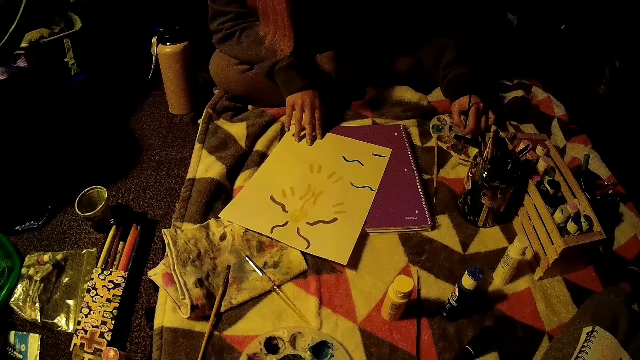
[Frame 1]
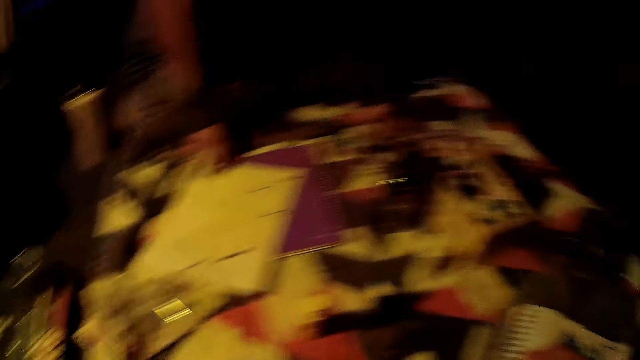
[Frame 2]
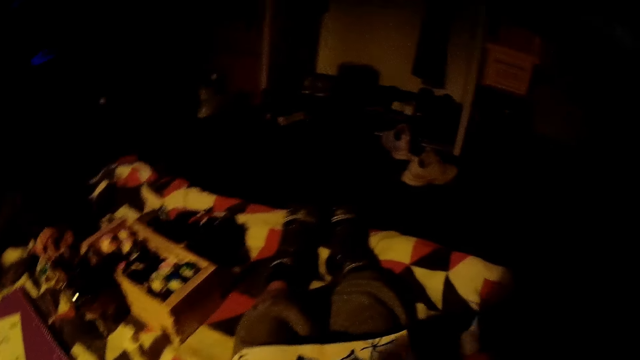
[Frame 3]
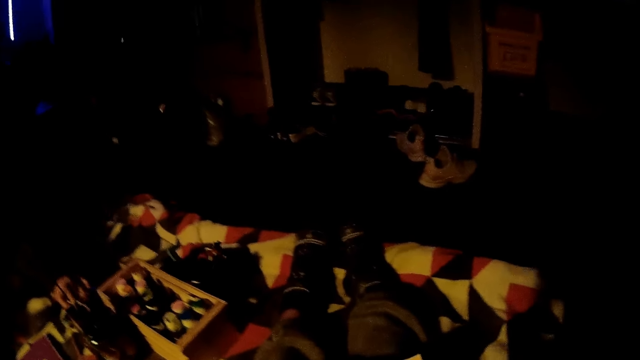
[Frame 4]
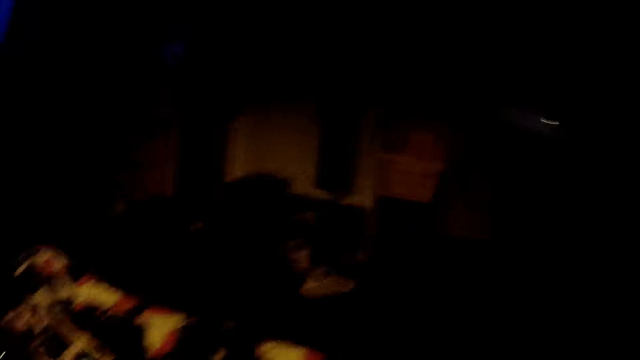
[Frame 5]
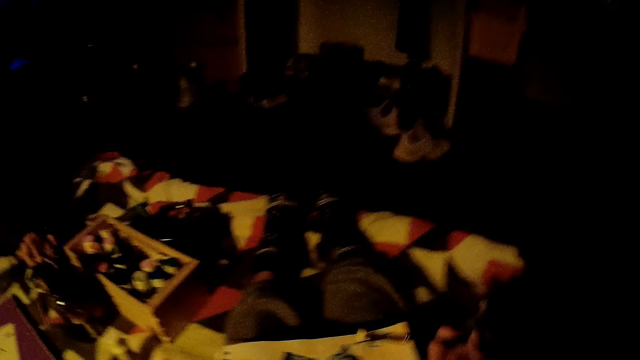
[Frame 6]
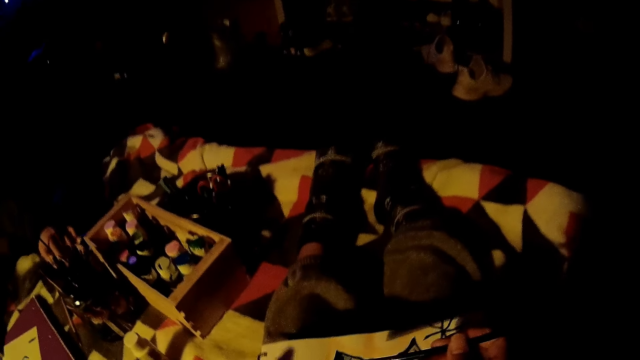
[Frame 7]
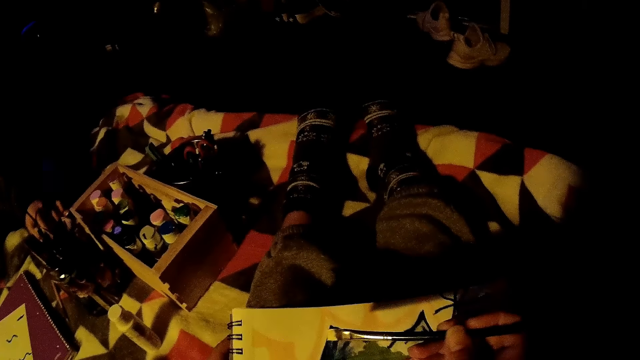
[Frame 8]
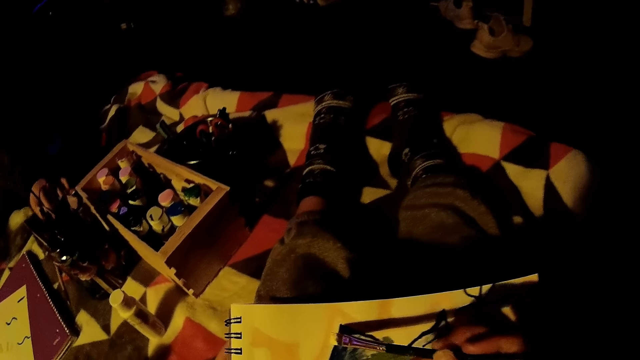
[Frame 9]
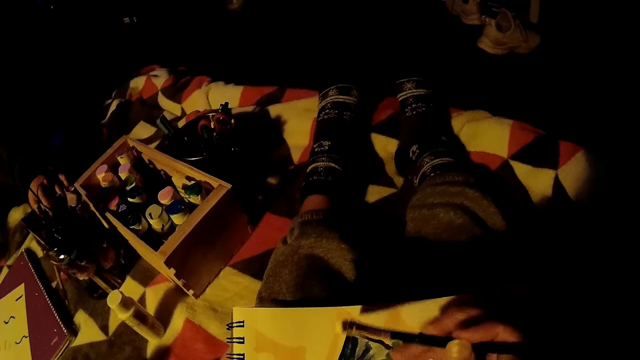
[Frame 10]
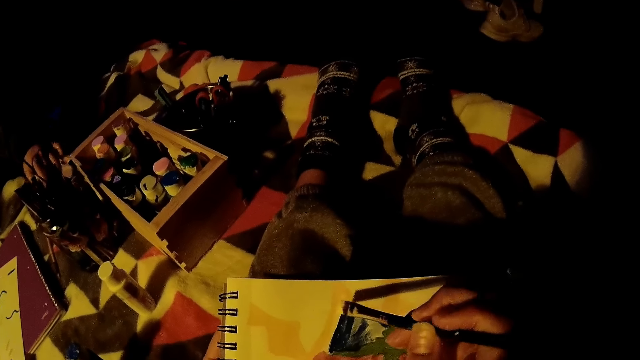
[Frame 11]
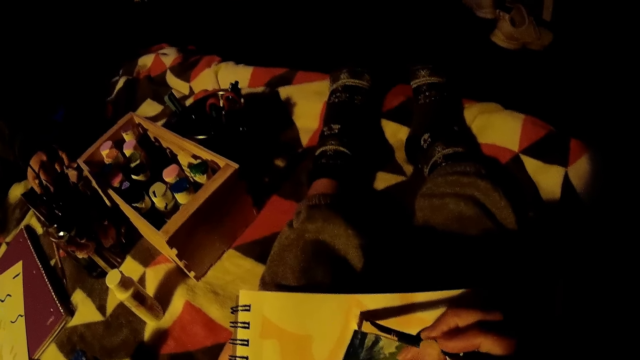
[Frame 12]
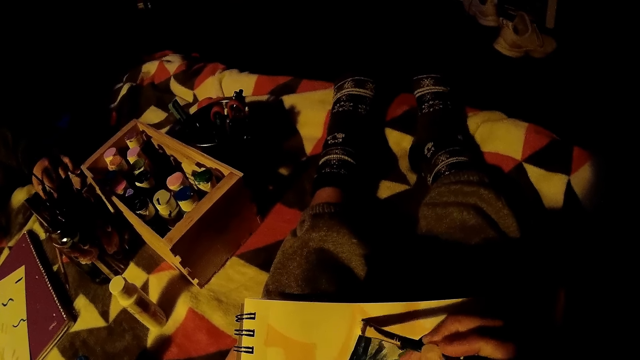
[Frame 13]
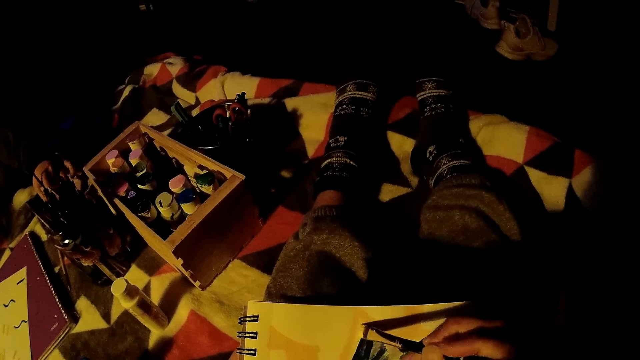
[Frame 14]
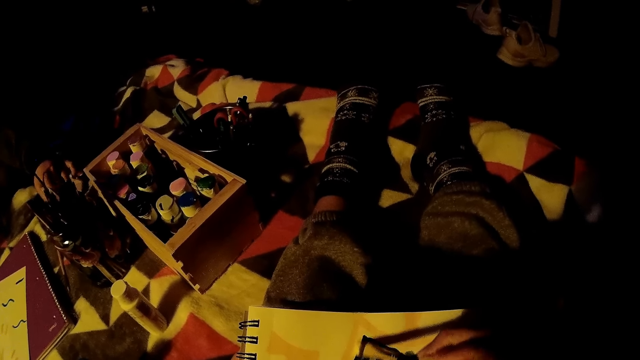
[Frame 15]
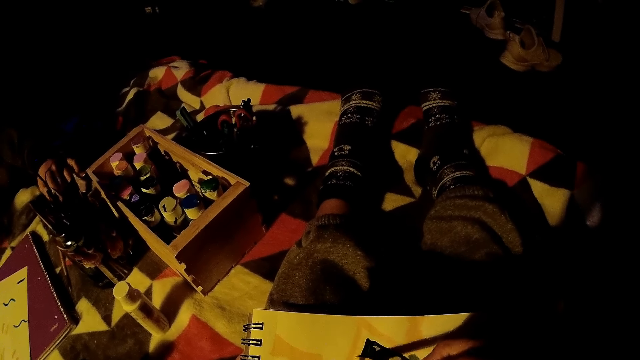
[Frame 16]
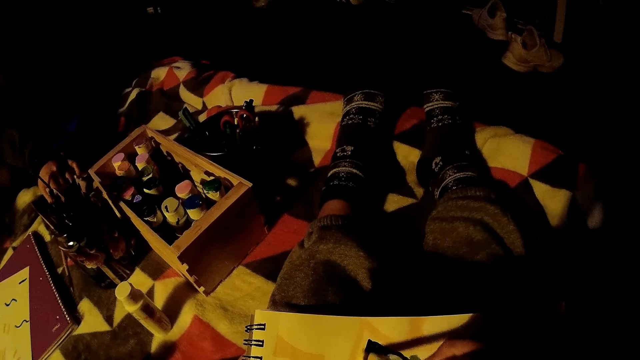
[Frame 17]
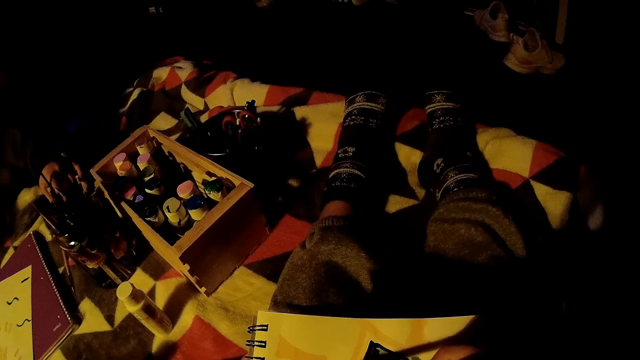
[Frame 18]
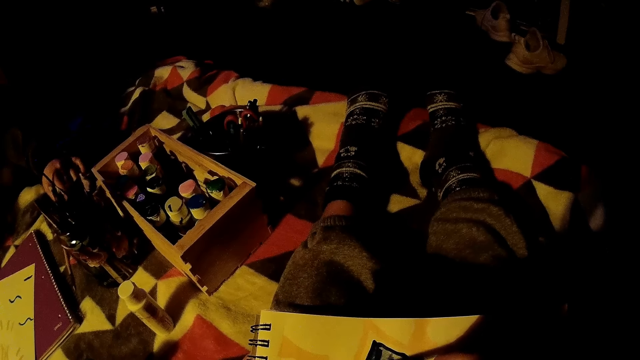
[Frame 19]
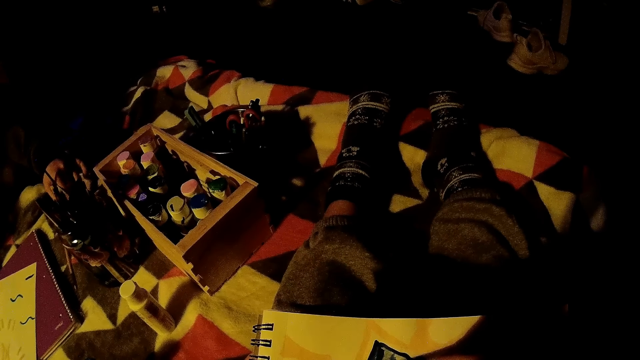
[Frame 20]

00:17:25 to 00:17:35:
The camera wearer looks to the right. They lift the drawing pen using their right hand and place the drawing pen on the paper. They paint on the paper with a paint brush in their right hand. They adjust the drawing pencil in their right hand.

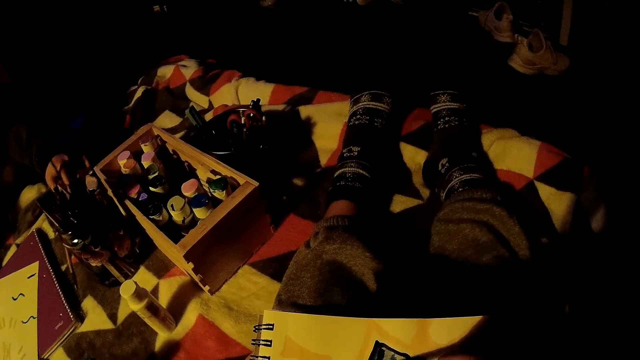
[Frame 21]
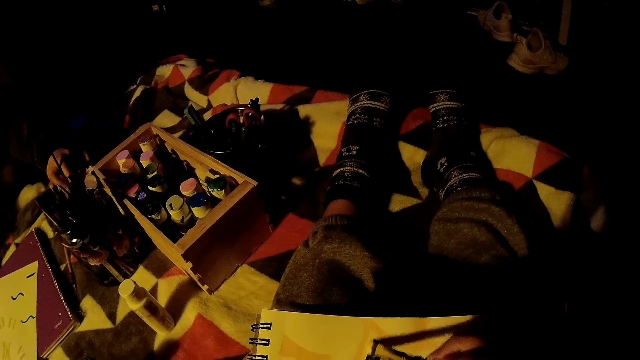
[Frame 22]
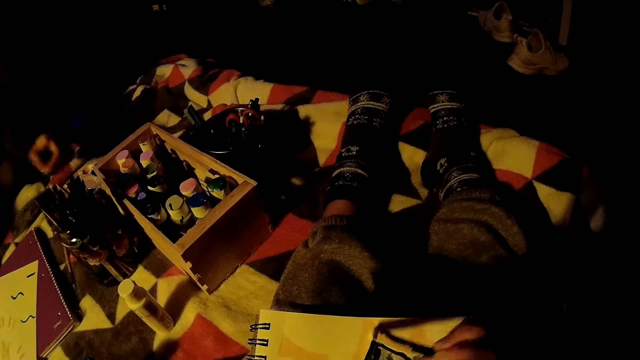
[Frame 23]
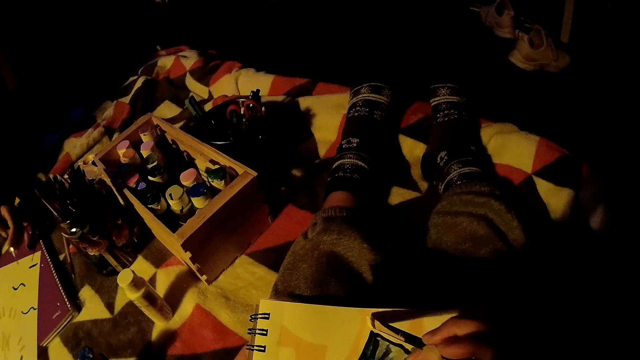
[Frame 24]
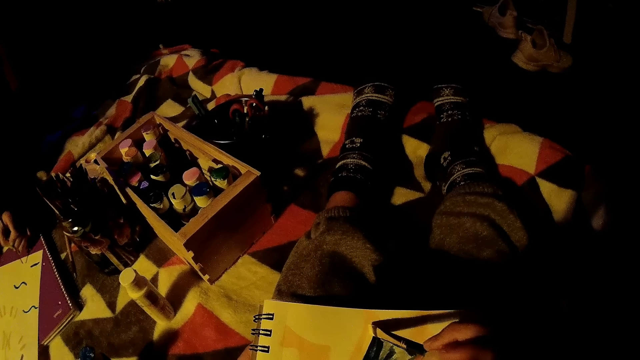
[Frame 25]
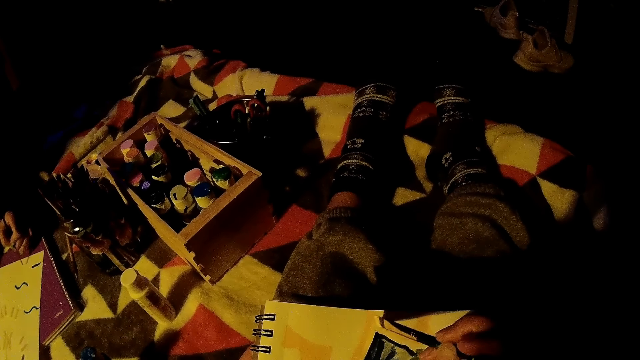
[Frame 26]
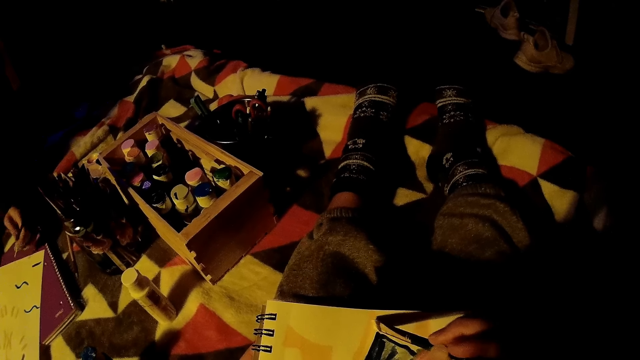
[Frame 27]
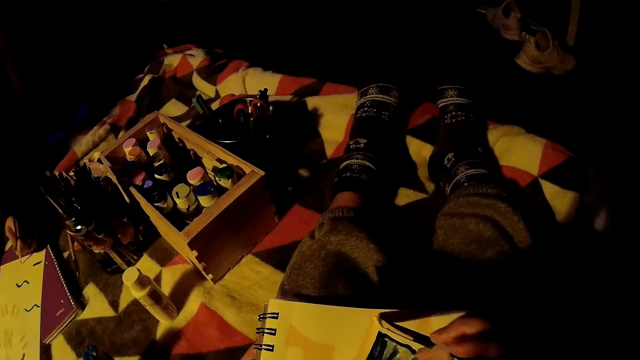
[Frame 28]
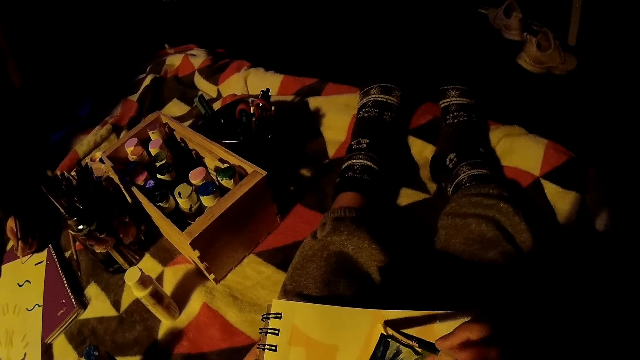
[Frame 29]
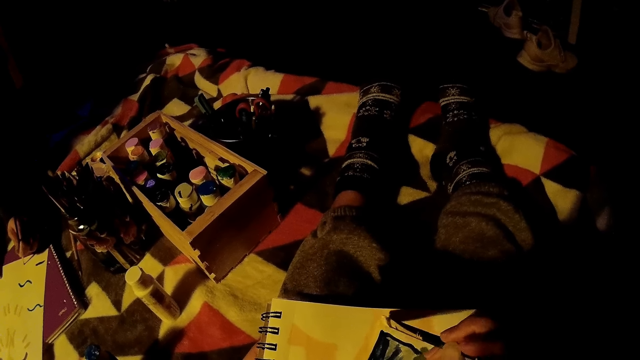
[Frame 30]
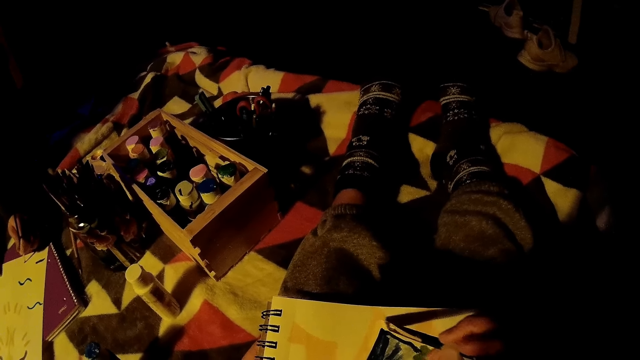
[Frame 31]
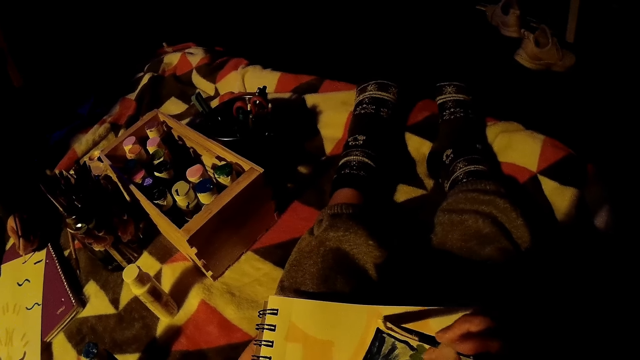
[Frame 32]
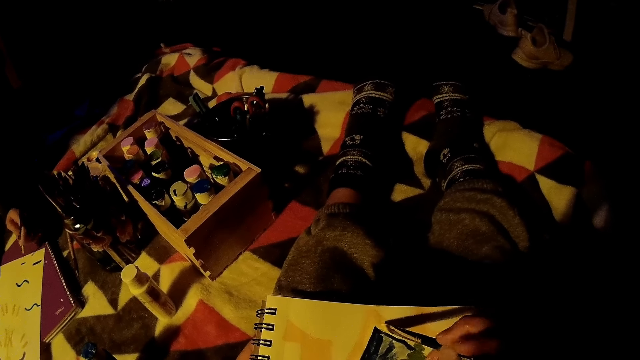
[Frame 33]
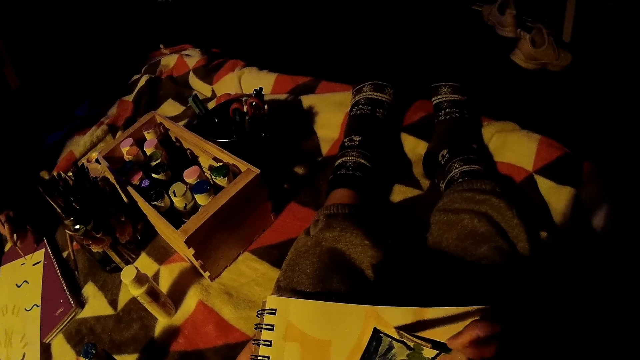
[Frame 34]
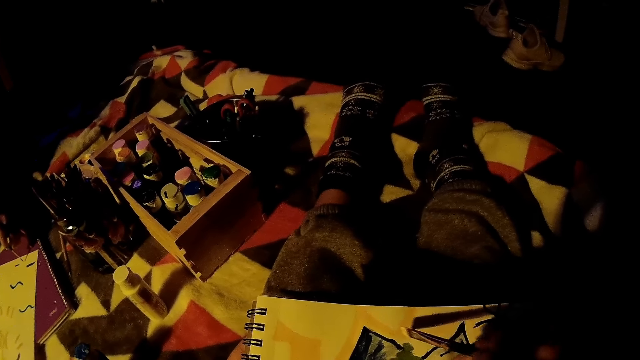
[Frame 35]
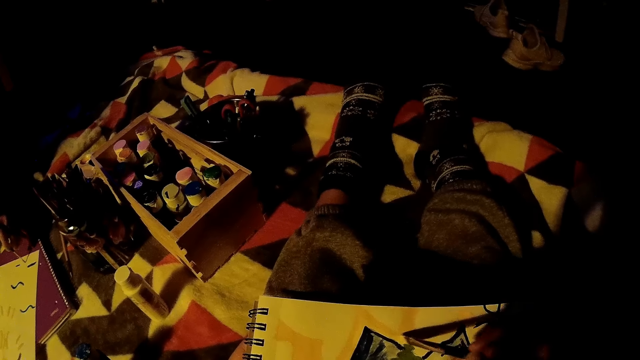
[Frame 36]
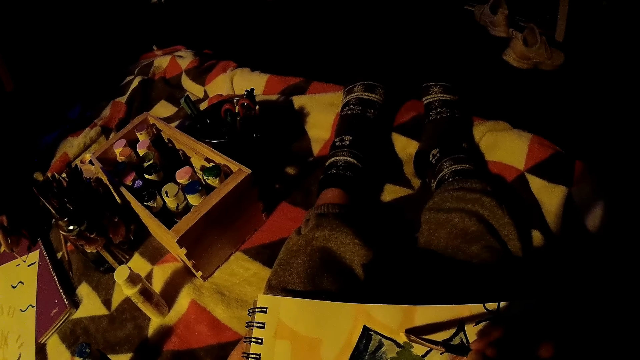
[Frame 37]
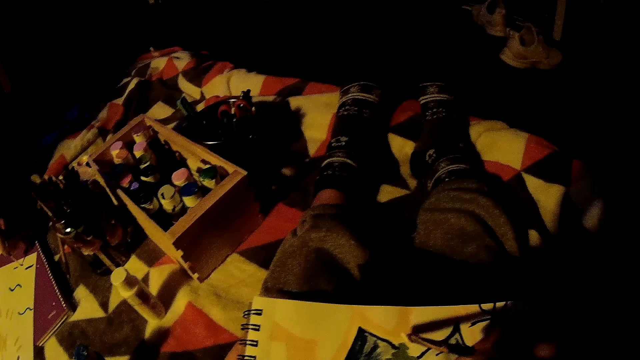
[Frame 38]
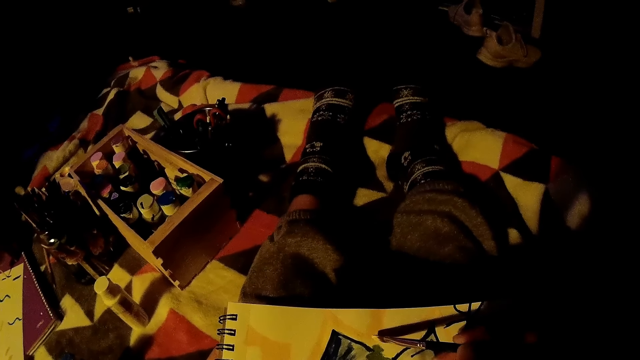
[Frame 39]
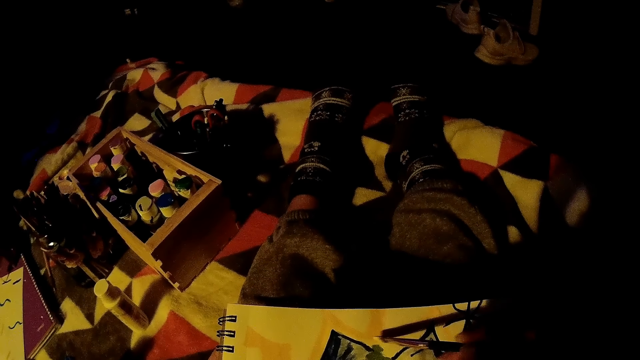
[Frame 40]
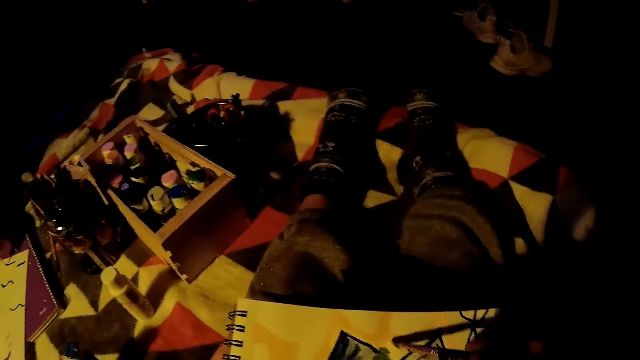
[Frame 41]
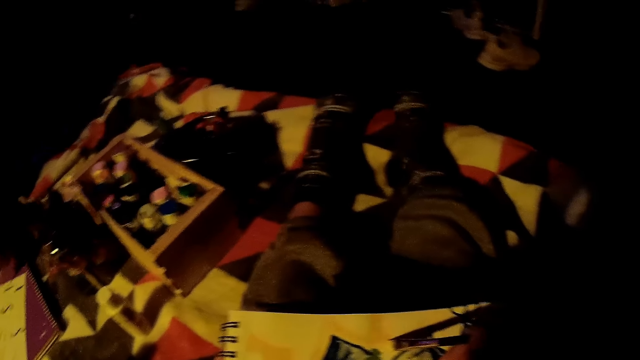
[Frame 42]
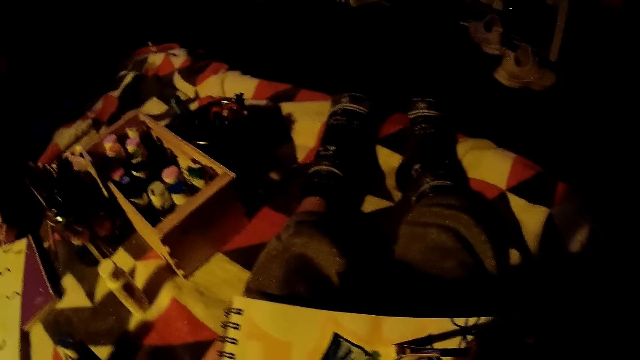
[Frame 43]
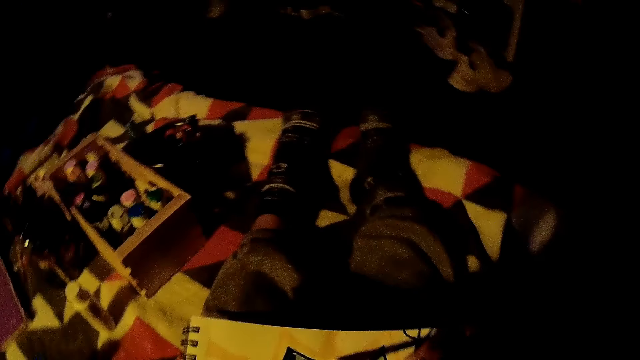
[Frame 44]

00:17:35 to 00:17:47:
The woman paints on the paper with the paint brush in her left hand. The camera wearer rubs the drawing brush on the paper.
